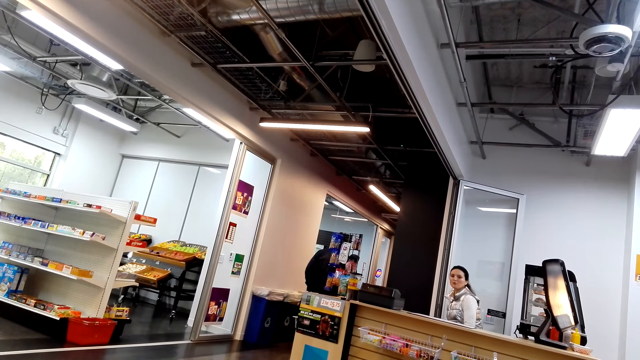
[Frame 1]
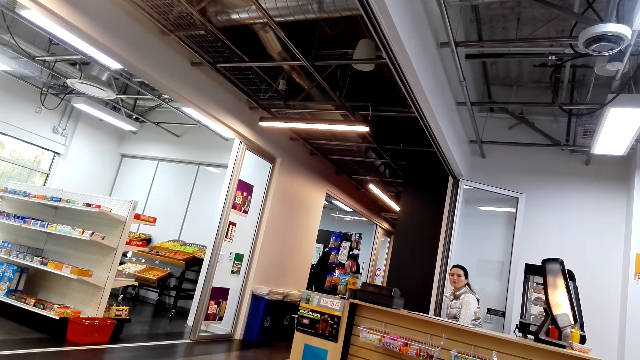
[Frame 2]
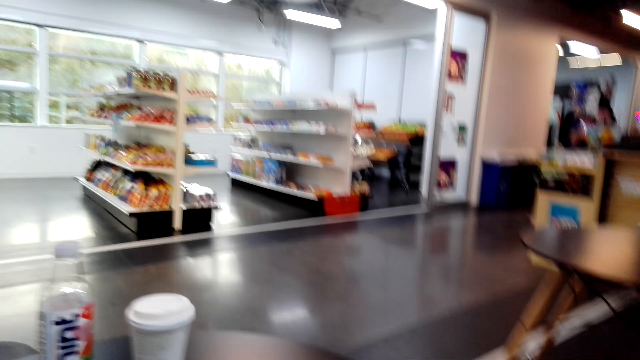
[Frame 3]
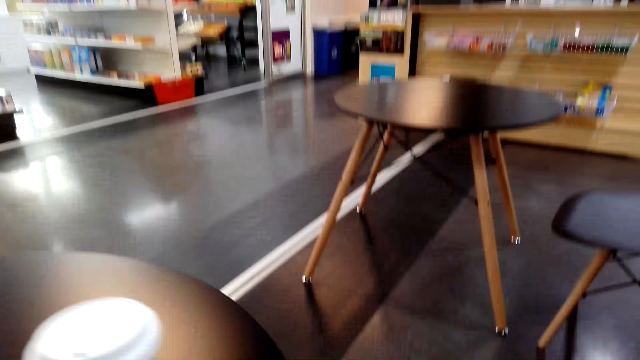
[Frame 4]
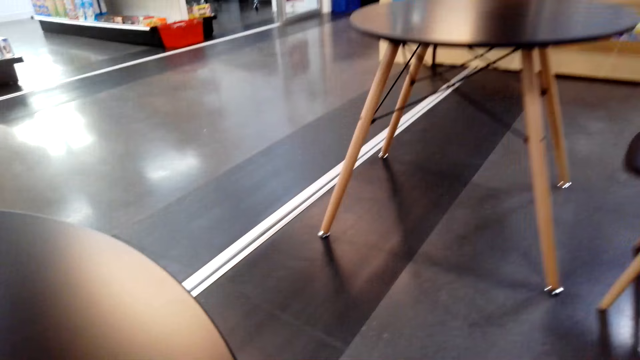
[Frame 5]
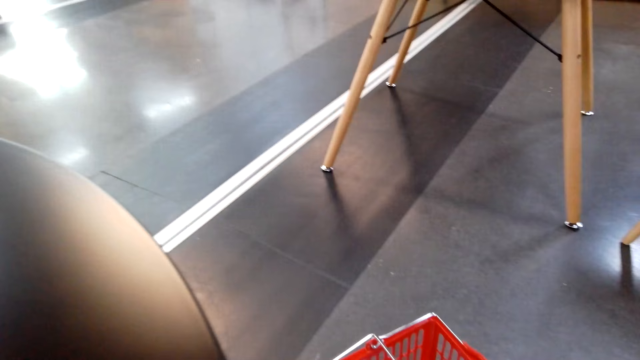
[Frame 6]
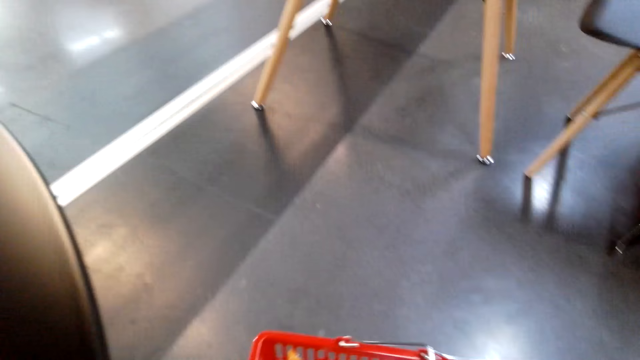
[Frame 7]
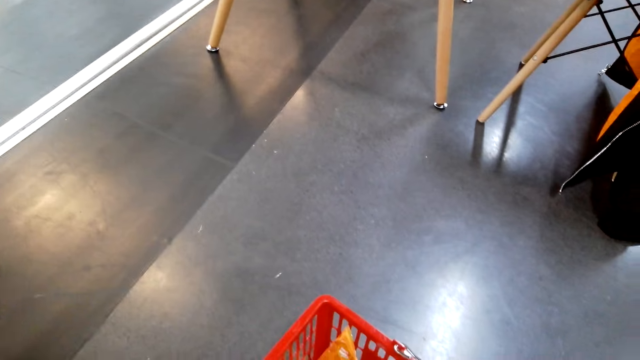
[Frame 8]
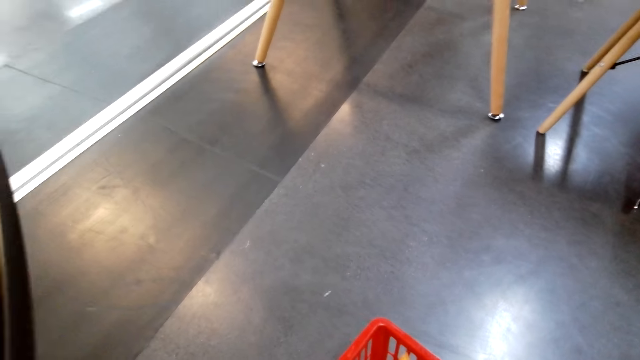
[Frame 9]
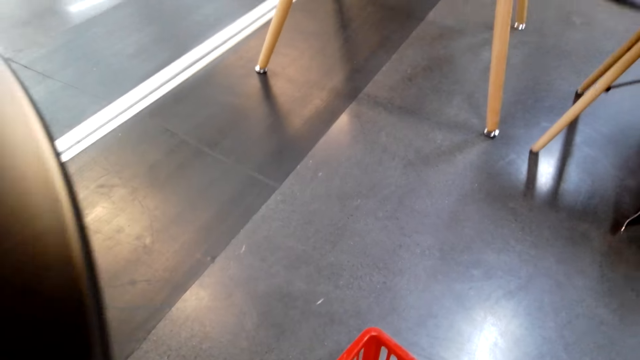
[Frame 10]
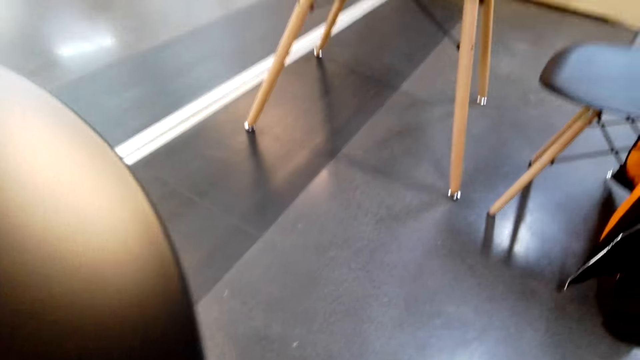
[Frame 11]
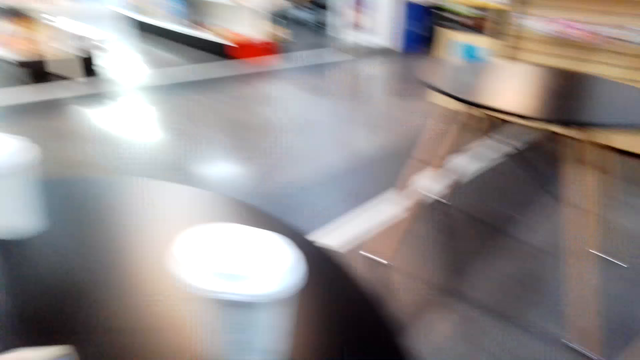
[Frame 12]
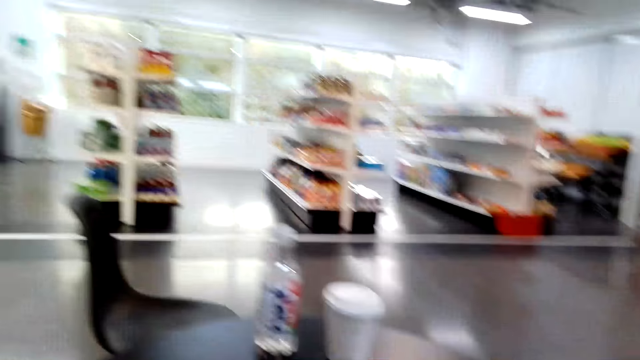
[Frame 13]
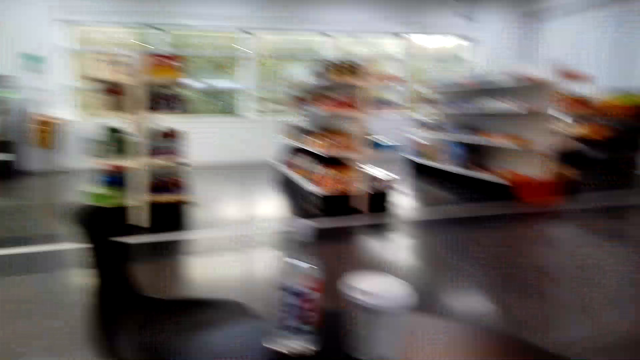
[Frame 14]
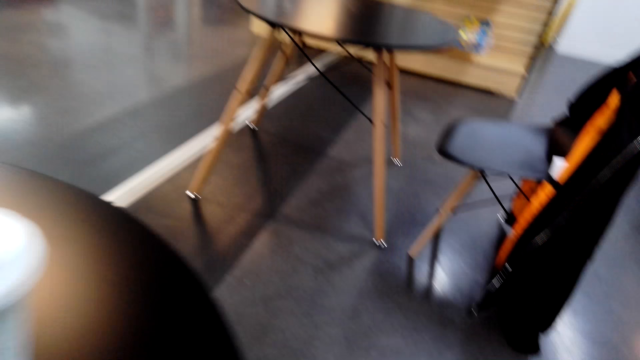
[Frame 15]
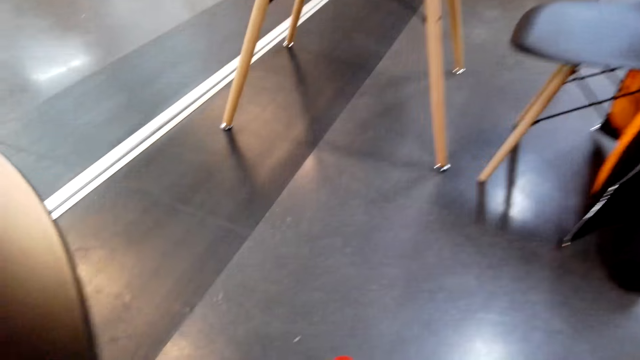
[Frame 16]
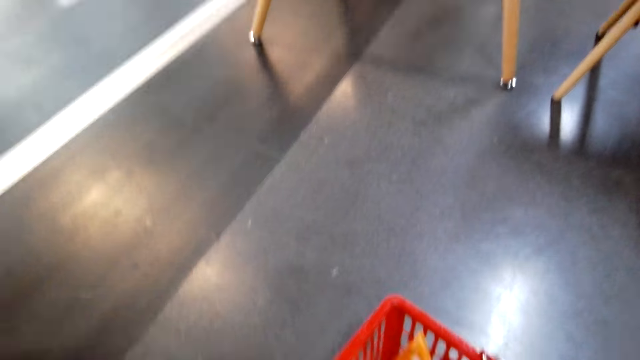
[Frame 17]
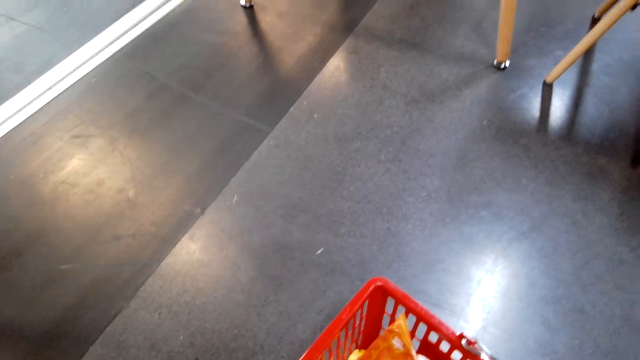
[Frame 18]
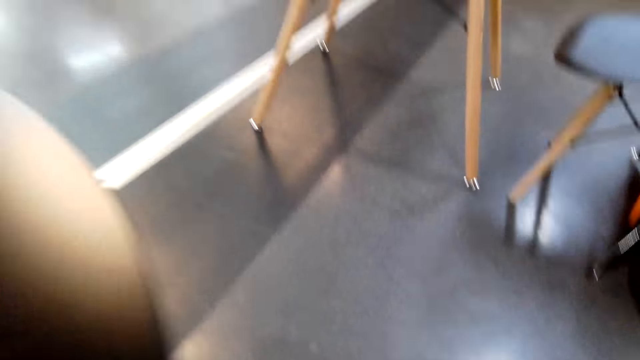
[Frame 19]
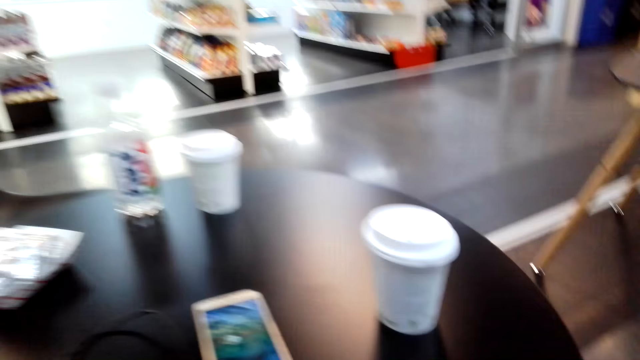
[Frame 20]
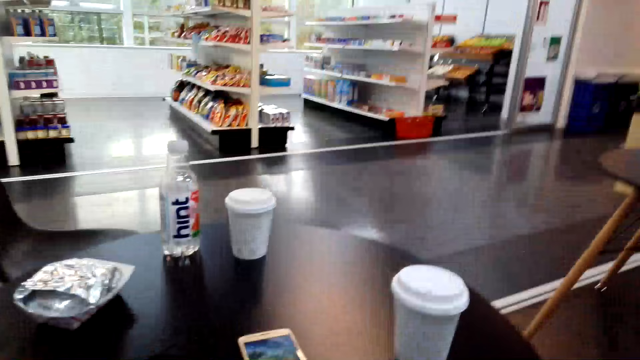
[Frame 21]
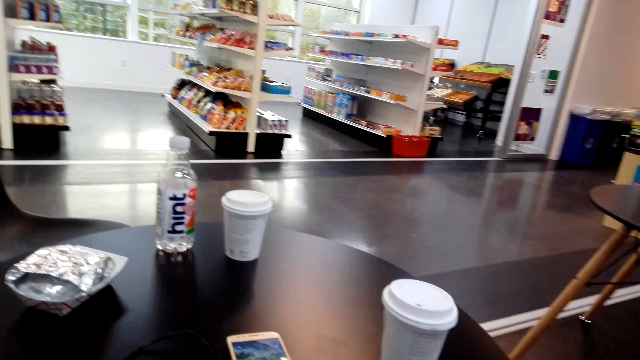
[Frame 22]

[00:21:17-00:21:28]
The camera wearer adjusts a shopping basket on the floor with her right hand. She looks around. She picks up a pack of sandwiches from the basket with her right hand.

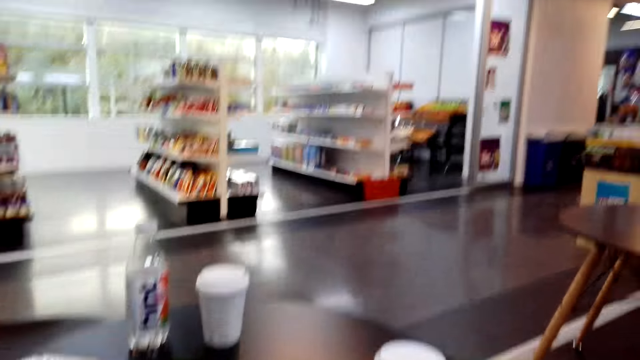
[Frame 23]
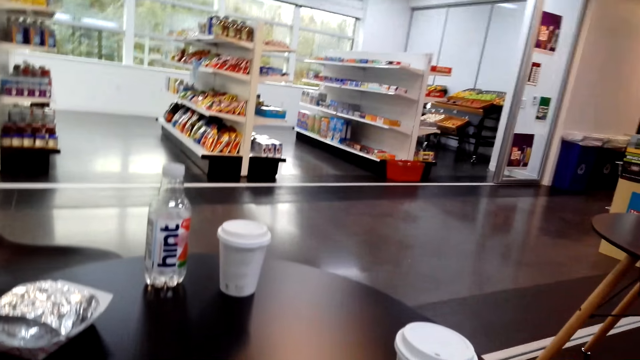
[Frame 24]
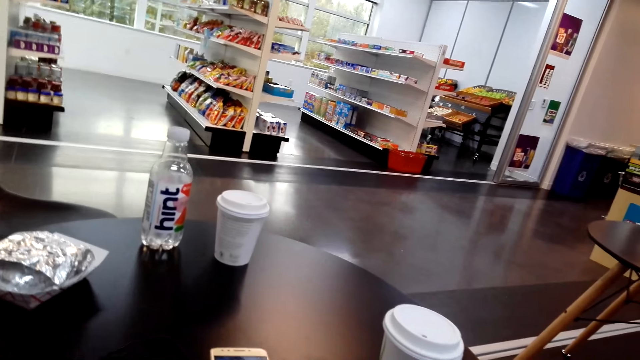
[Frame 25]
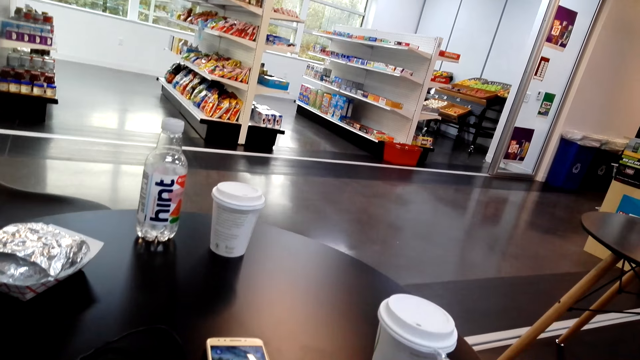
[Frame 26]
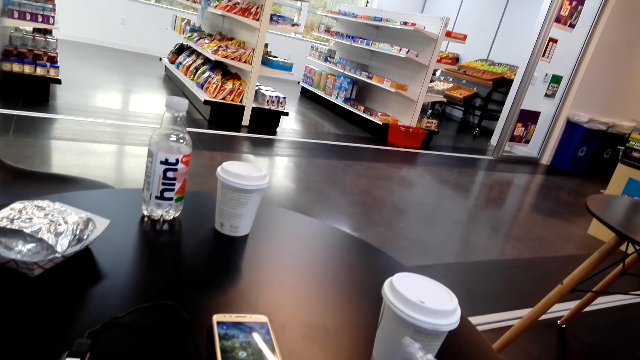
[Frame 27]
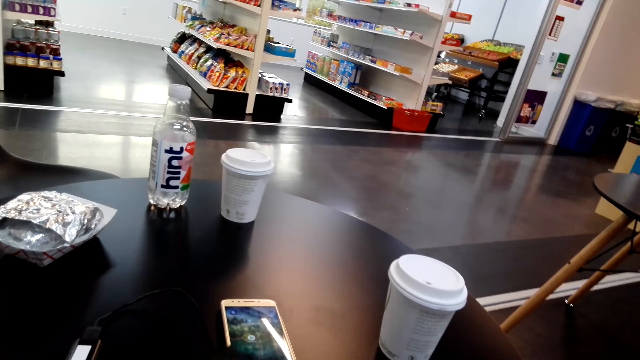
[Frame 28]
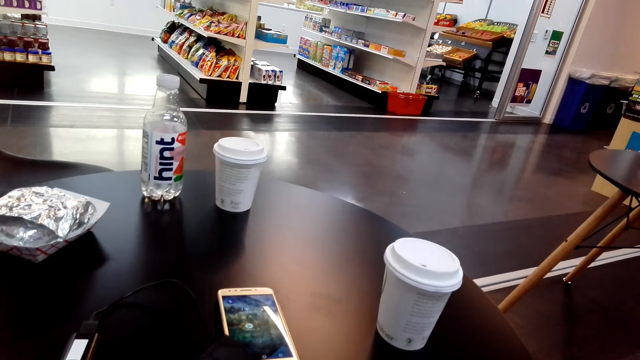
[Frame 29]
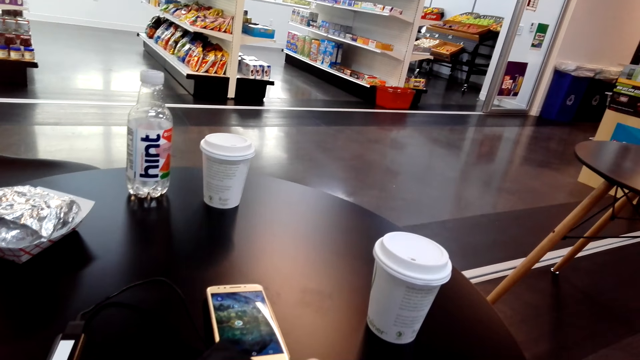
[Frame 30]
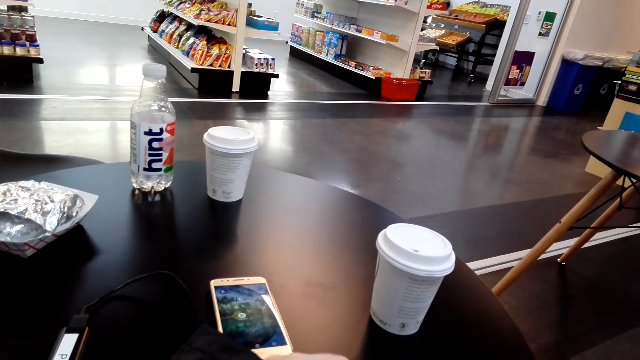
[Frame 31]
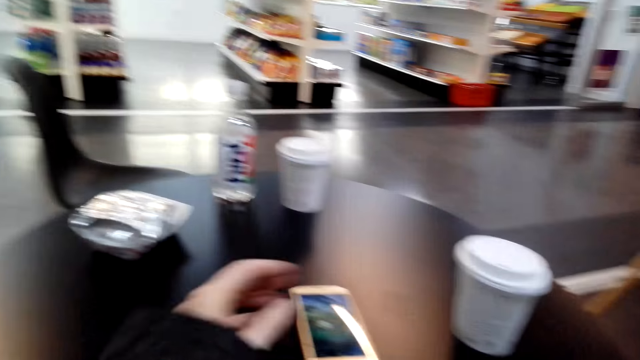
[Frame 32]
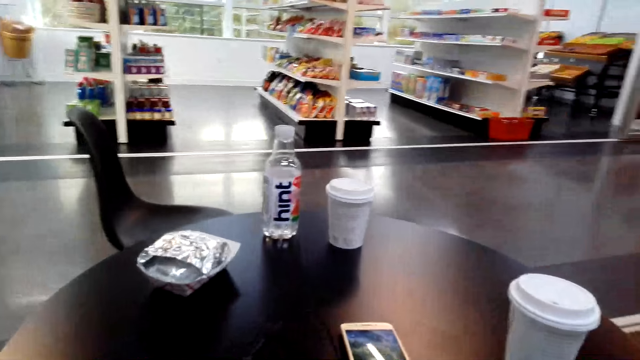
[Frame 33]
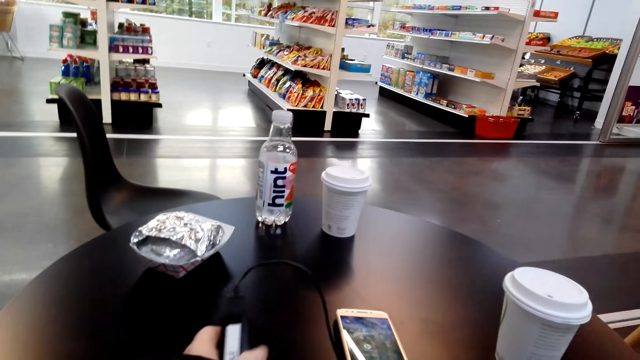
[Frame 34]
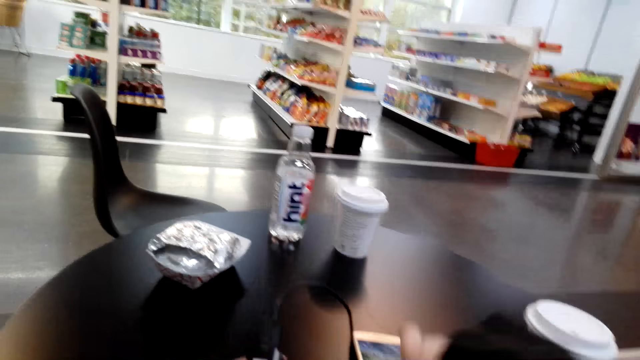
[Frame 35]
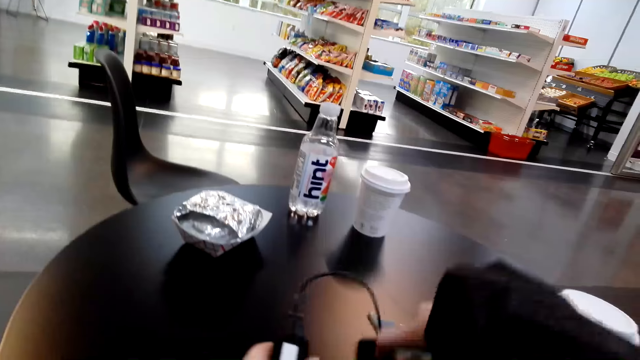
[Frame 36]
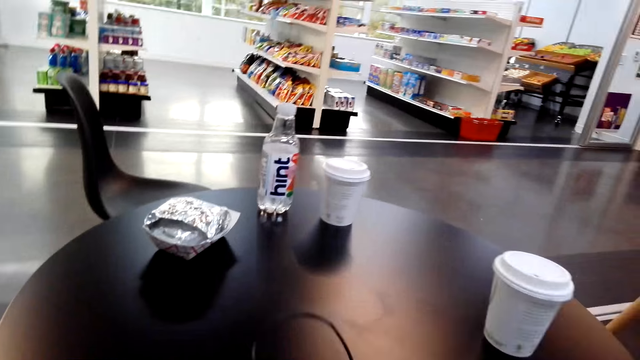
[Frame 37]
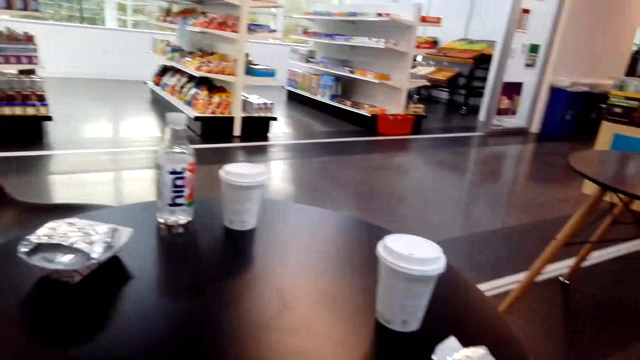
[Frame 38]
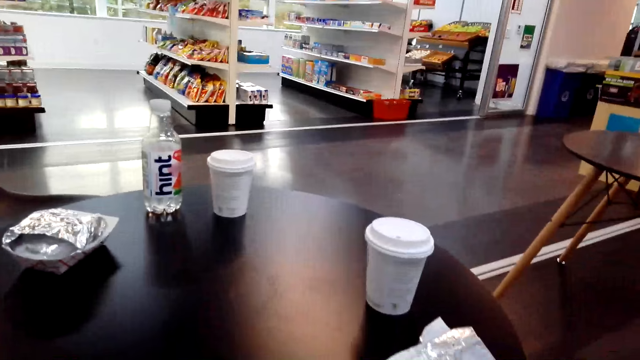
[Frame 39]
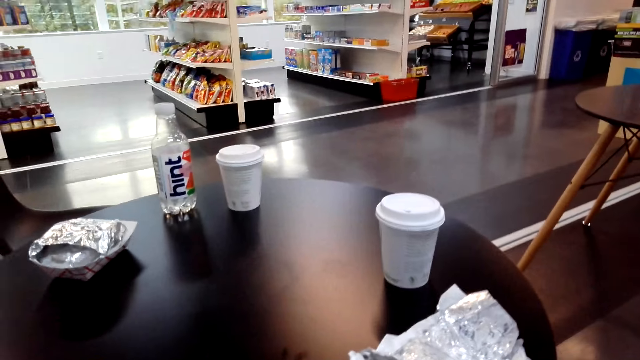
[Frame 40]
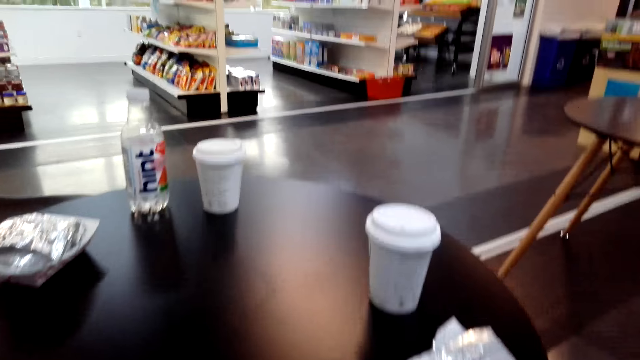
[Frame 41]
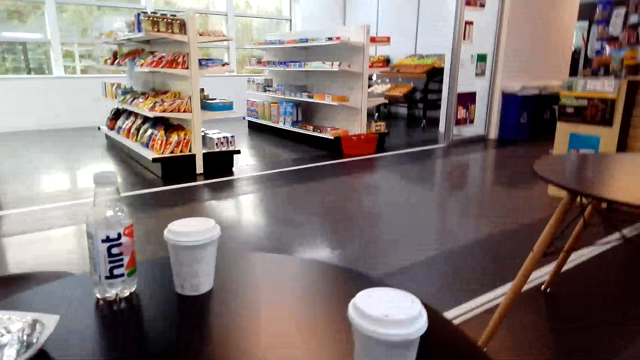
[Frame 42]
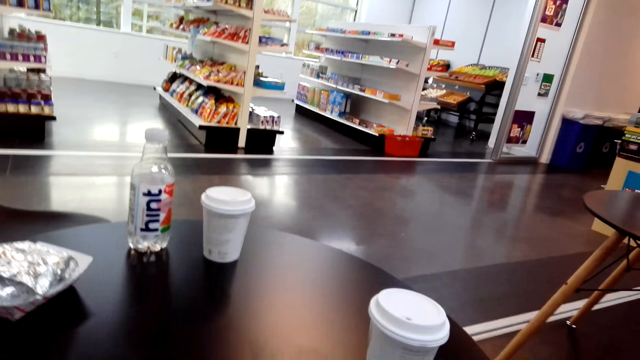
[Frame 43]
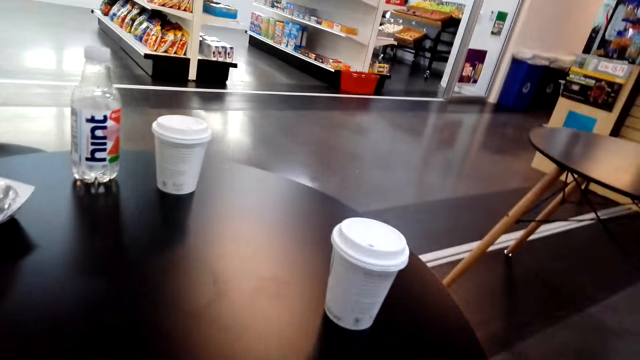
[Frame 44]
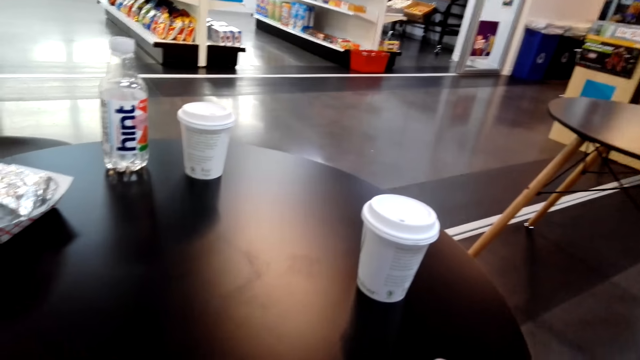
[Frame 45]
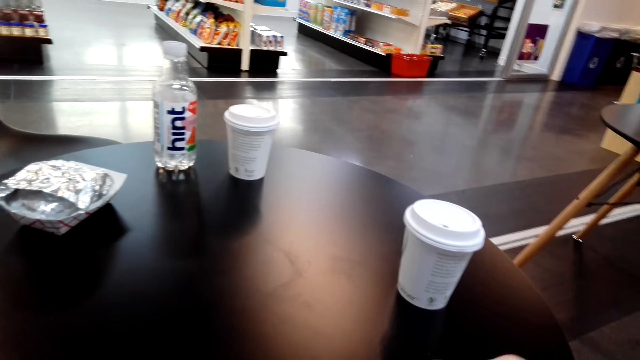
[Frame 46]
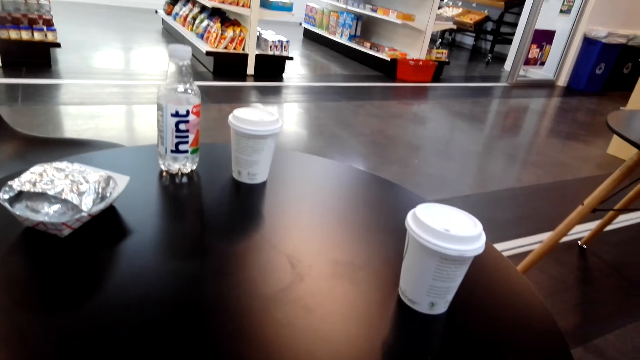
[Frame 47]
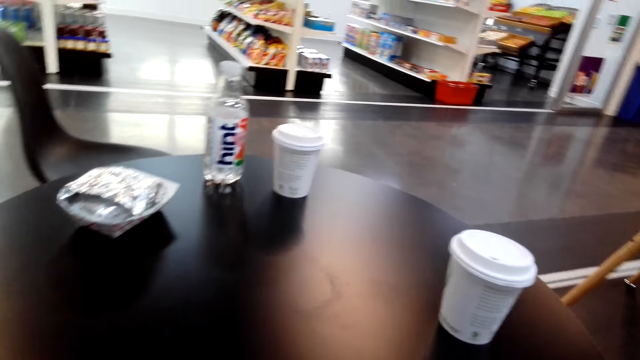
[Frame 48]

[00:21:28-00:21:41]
The camera wearer unwraps the pack of sandwiches with her hands. She holds a cable on the table. She picks up a power bank from the table with her left hand. She picks up the phone from the table with her right hand. She looks around.
